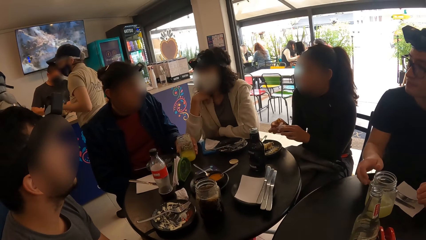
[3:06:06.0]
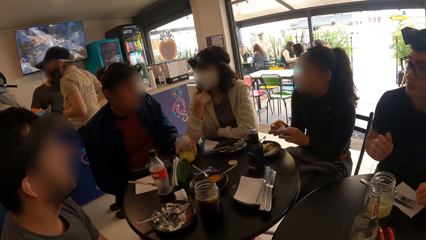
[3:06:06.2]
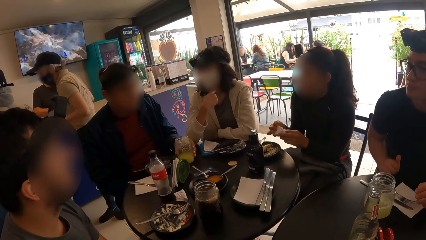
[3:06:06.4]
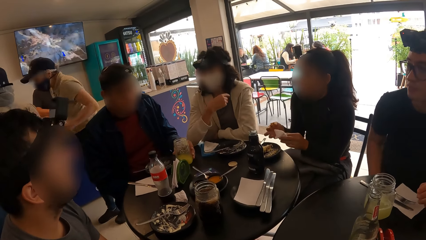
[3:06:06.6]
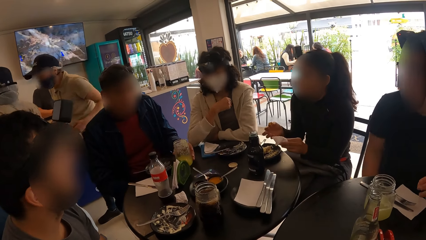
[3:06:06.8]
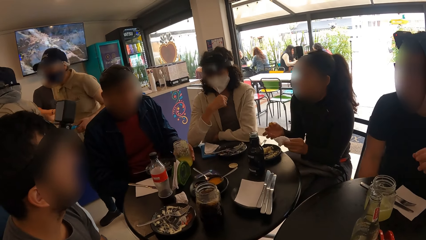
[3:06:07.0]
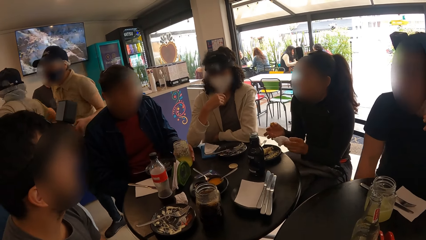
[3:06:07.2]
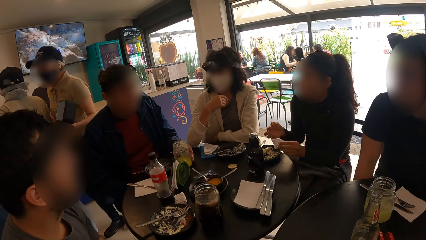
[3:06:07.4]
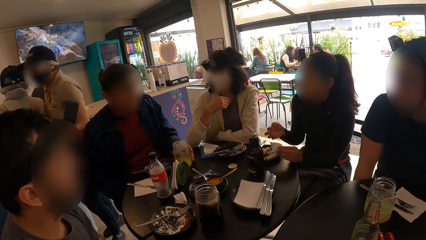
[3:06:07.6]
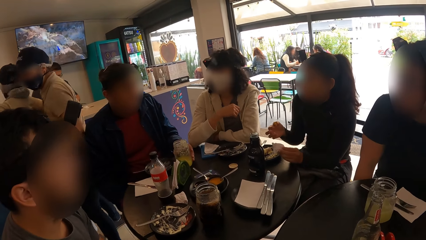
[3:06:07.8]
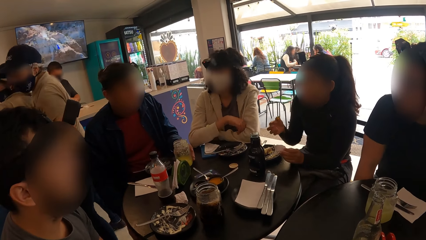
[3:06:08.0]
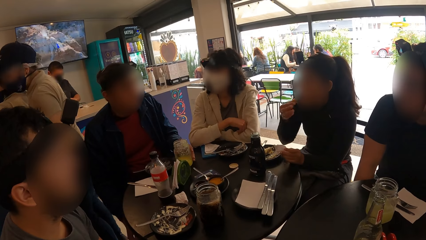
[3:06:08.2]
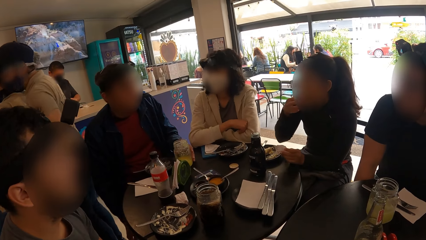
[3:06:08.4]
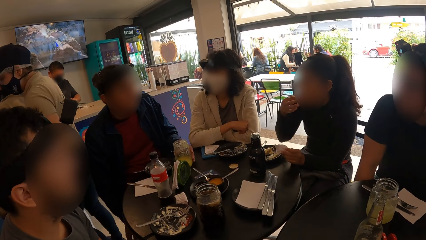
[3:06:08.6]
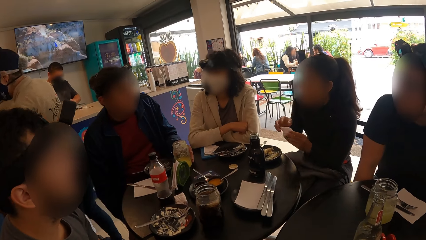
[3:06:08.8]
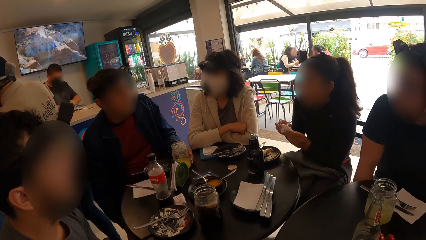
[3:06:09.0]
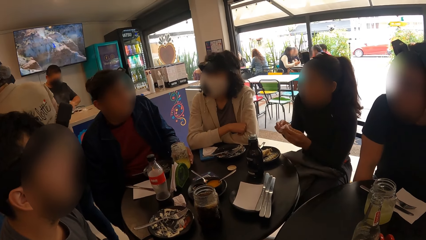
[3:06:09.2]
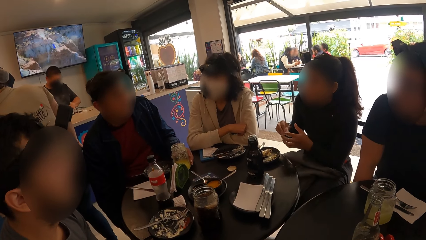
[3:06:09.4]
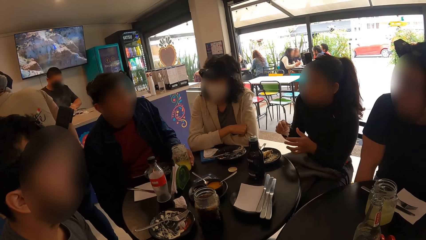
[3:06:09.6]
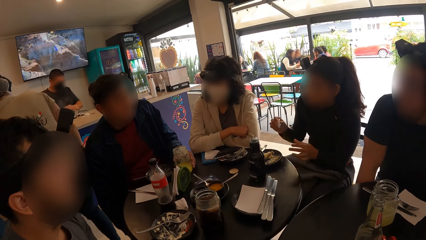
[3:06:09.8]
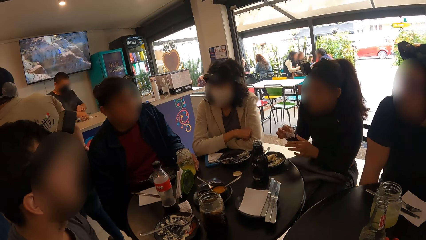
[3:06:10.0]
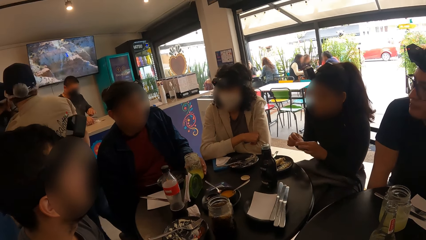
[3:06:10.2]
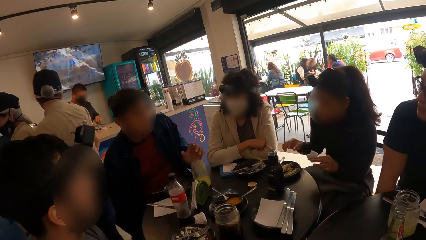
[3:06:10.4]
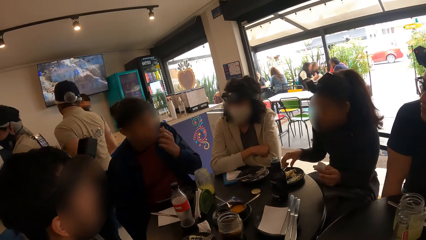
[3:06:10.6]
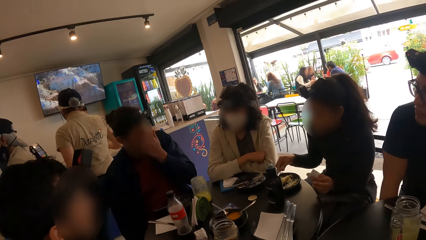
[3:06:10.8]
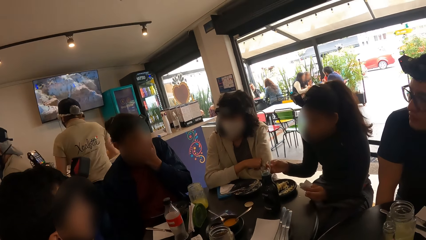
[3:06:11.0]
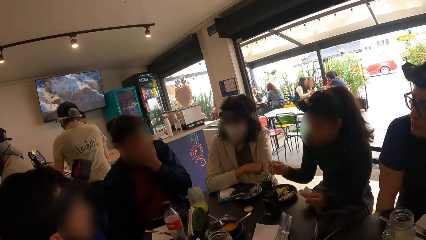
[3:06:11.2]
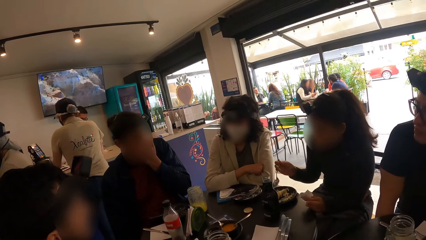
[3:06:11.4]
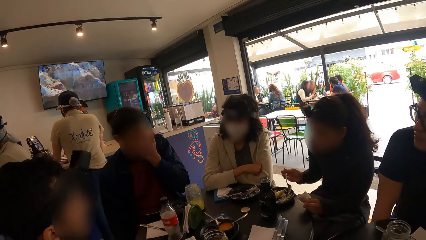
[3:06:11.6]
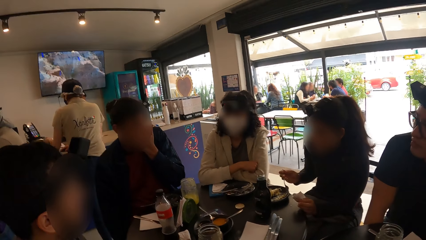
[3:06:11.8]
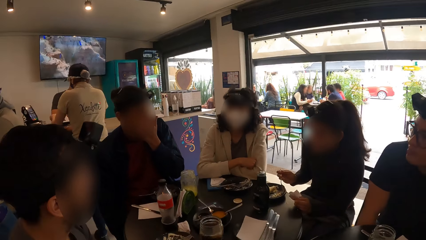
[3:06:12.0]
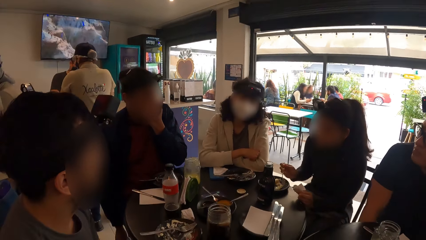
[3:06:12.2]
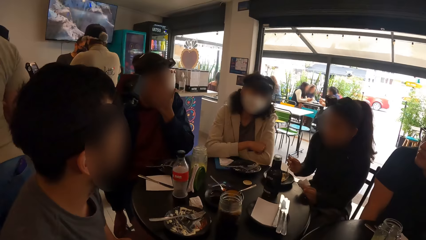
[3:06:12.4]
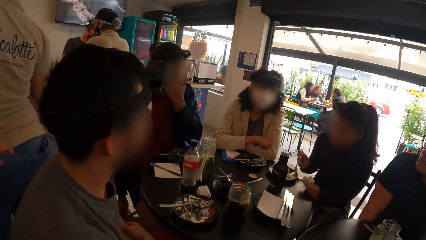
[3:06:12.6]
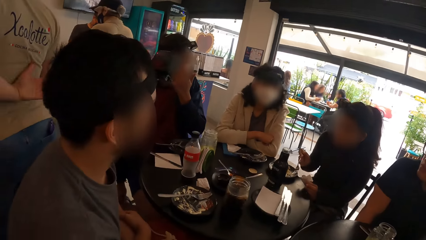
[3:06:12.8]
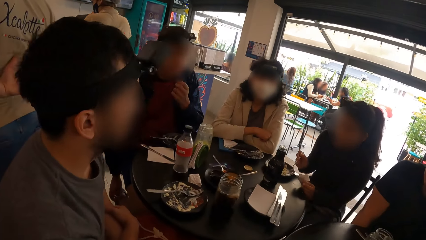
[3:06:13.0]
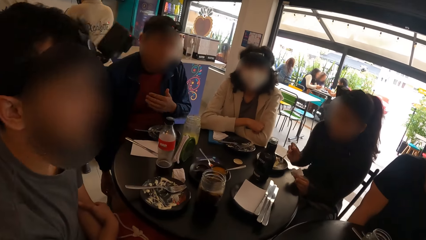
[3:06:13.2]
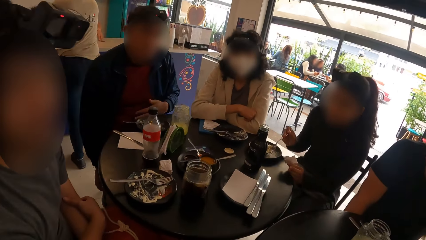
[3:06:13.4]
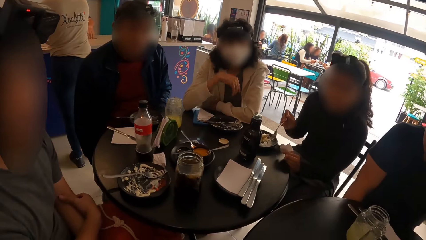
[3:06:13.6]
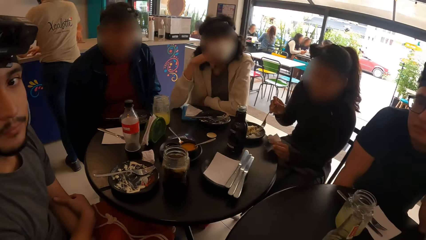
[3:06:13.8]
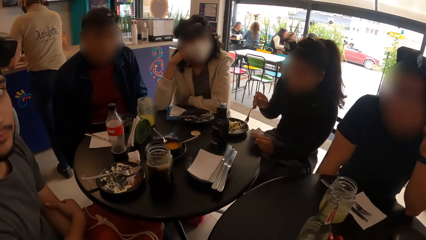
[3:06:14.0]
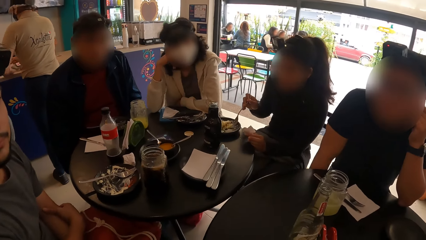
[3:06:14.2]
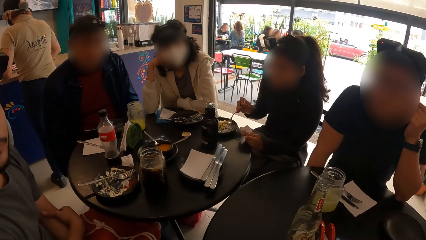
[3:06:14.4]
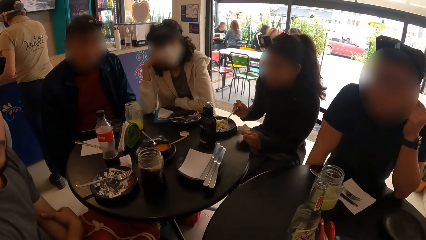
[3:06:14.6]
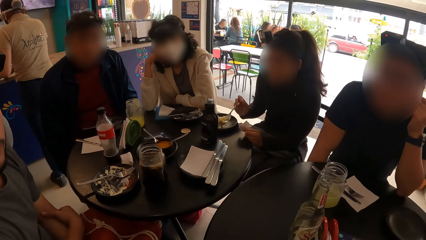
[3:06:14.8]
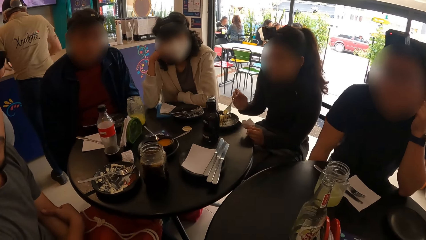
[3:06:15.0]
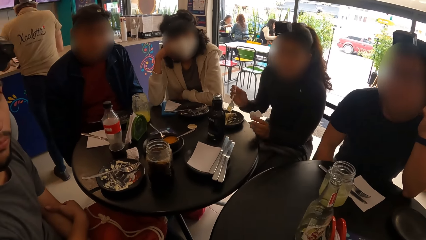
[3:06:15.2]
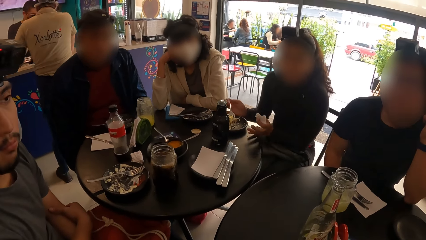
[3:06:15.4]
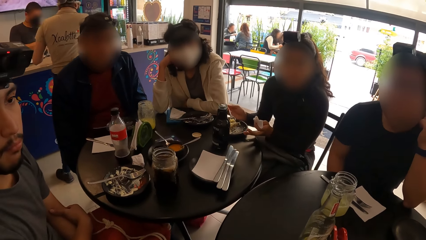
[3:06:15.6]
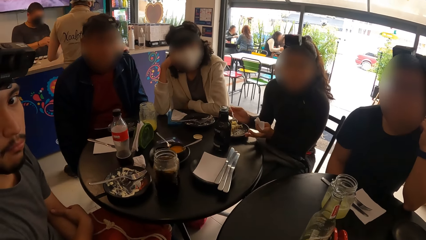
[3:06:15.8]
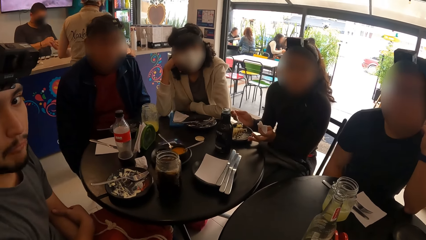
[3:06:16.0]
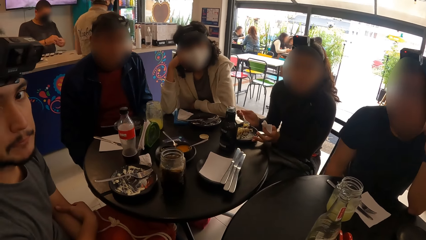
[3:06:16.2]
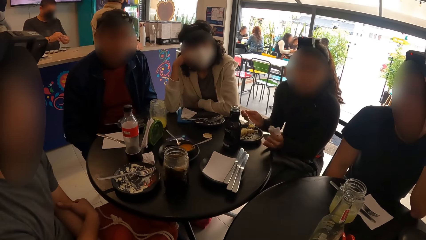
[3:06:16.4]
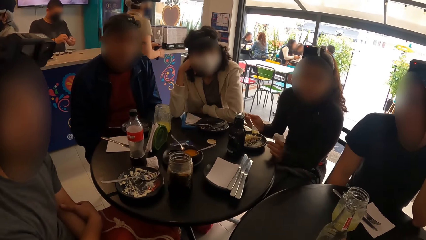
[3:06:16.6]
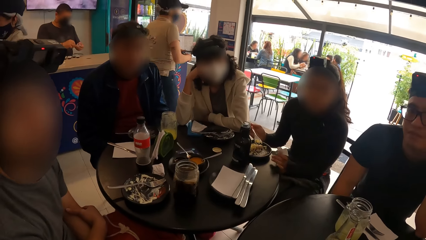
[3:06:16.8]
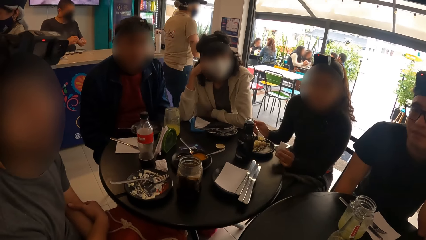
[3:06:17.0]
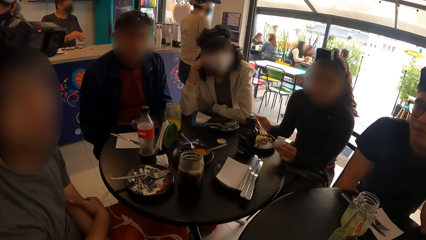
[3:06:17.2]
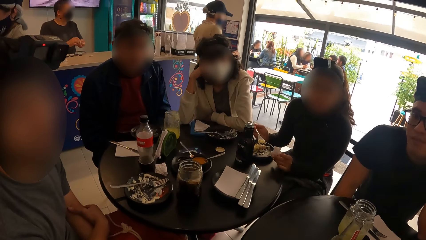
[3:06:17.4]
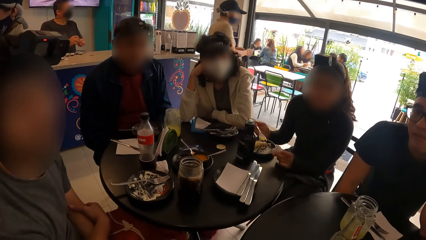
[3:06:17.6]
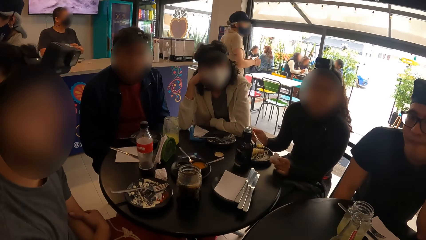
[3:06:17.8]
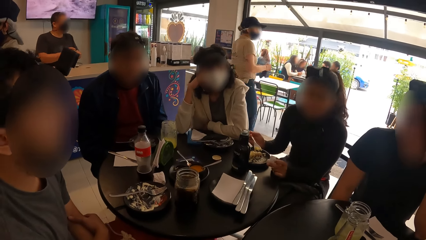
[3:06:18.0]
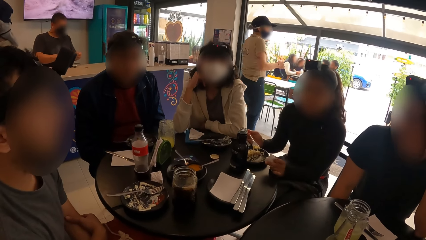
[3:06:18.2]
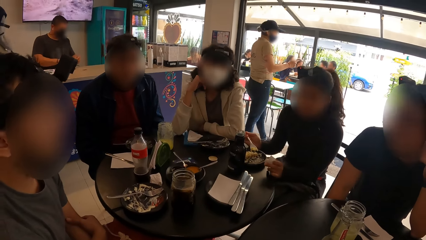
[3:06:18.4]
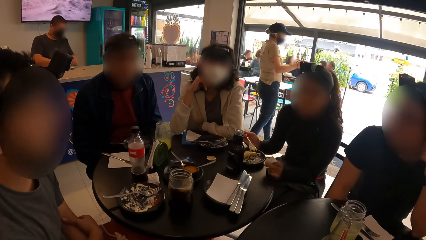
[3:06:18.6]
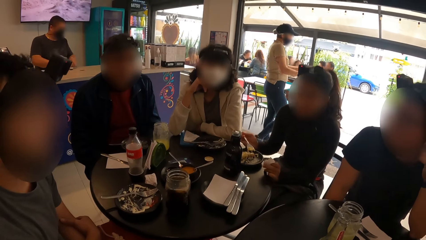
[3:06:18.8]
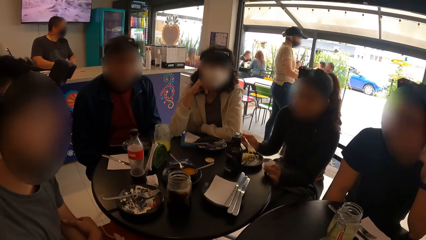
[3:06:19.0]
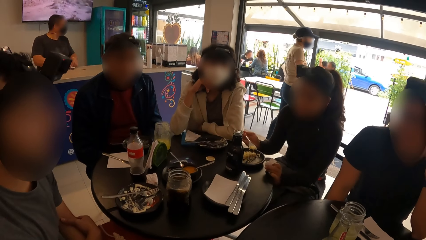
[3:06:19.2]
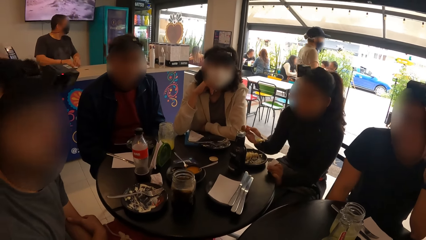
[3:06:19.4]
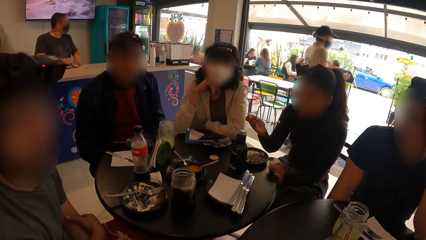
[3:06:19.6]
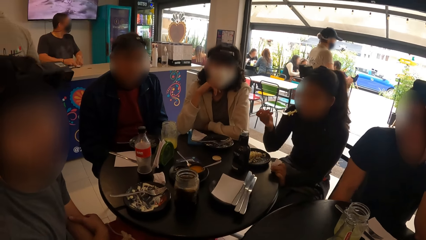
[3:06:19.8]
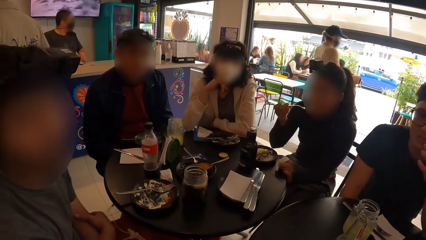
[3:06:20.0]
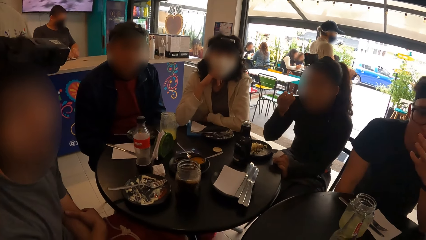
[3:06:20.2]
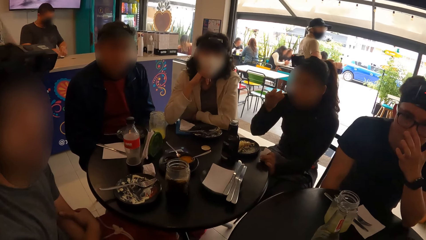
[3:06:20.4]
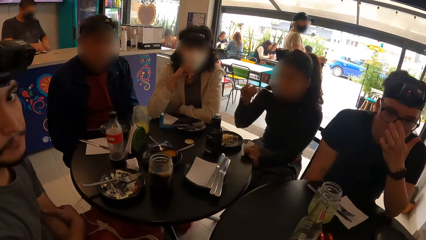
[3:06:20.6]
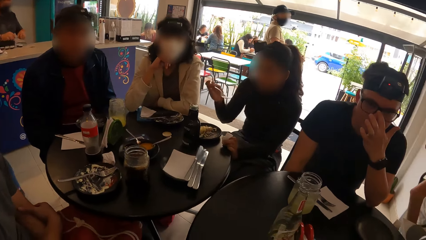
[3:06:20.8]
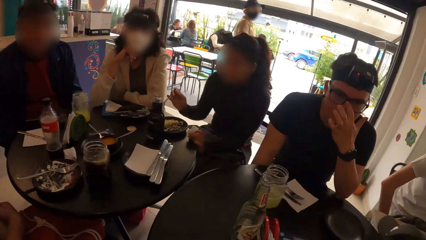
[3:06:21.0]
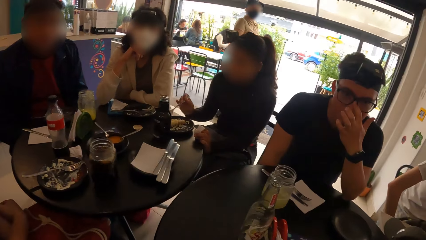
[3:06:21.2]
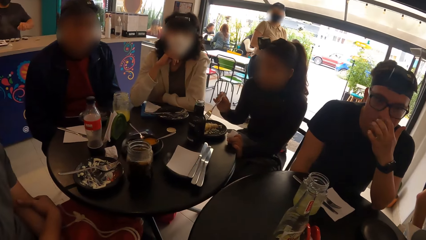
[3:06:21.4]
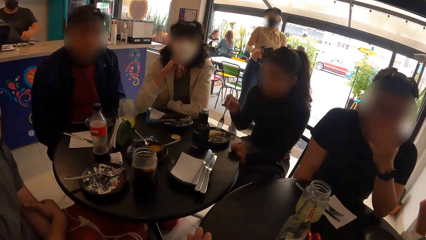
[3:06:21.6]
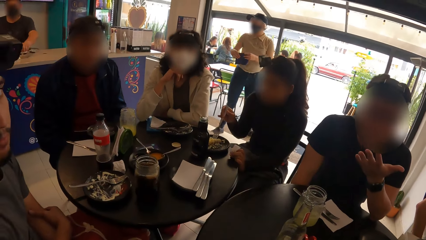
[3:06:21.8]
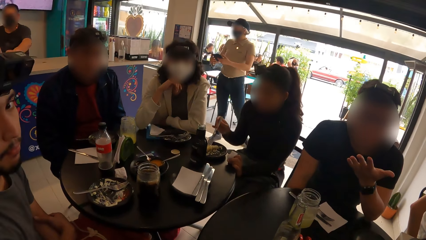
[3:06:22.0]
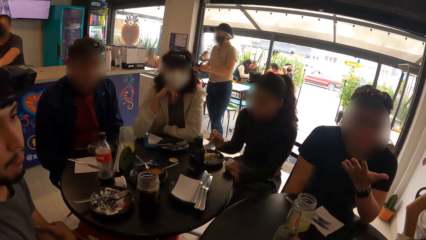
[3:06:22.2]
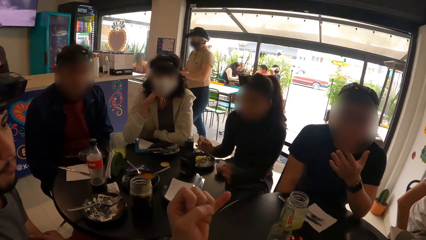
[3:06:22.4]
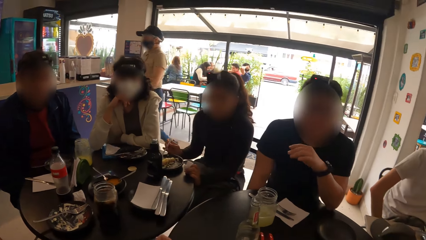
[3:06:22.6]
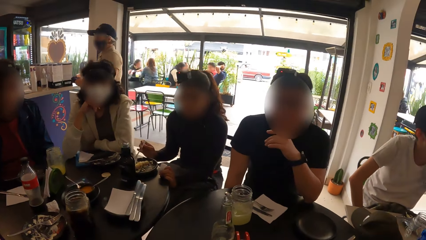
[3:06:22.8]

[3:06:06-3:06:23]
A woman puts the food in her right hand into her mouth. The woman holds a fork in a plate on the table with her right hand and takes food from the plate with the fork in her right hand. A man interacts with the camera wearer. The woman adjusts the plate on the table with her hands, puts food in her mouth with the fork in her right hand, and takes food from the plate with the fork in her right hand.
